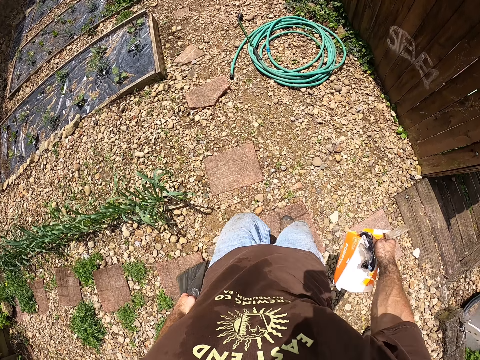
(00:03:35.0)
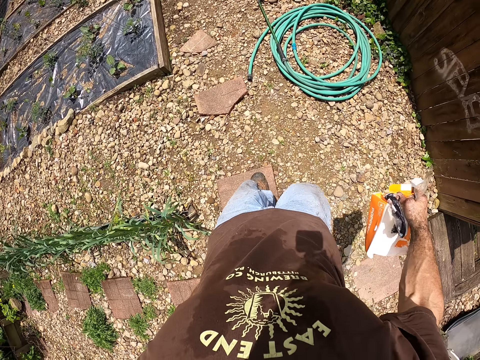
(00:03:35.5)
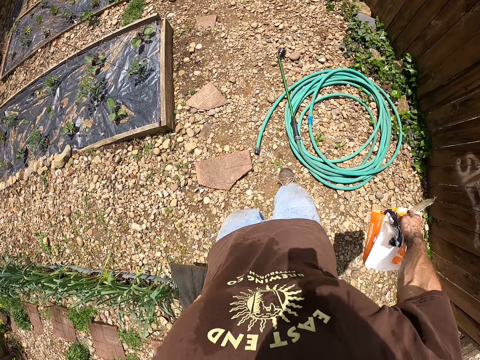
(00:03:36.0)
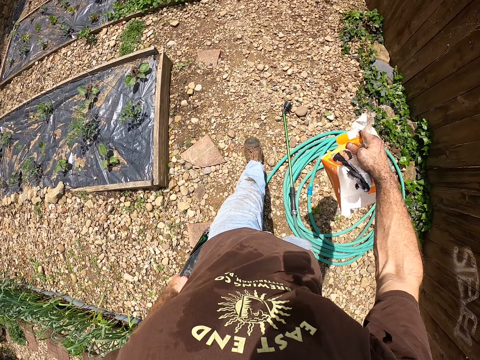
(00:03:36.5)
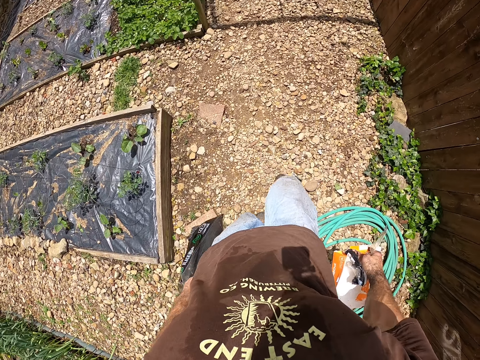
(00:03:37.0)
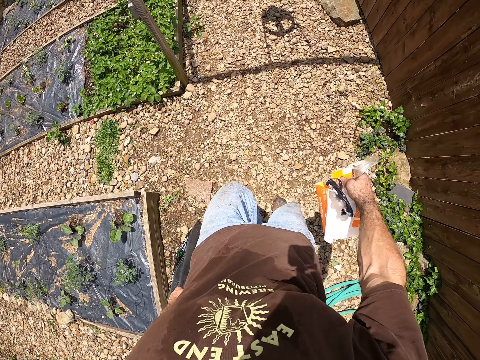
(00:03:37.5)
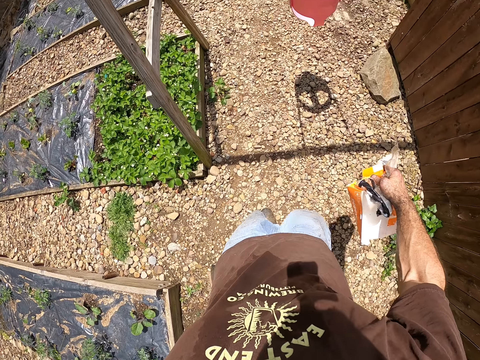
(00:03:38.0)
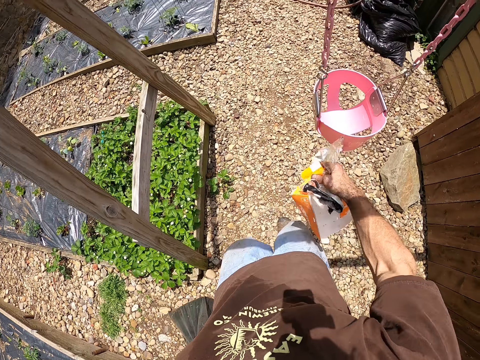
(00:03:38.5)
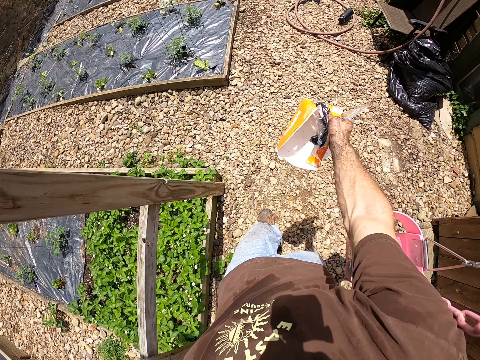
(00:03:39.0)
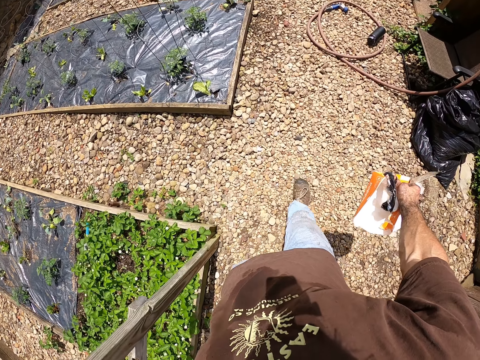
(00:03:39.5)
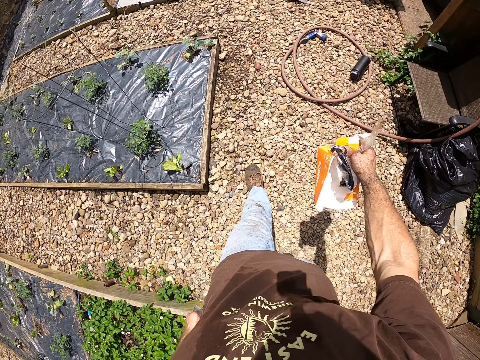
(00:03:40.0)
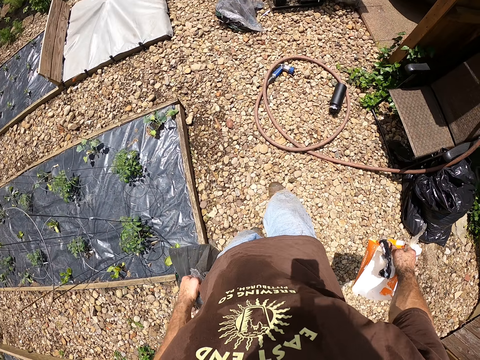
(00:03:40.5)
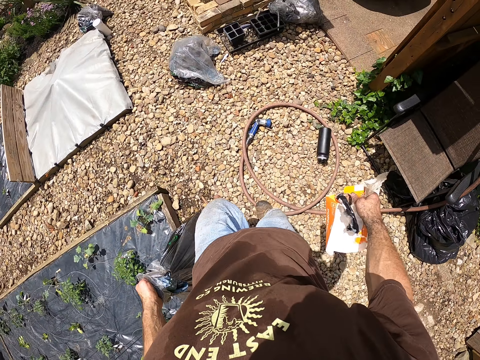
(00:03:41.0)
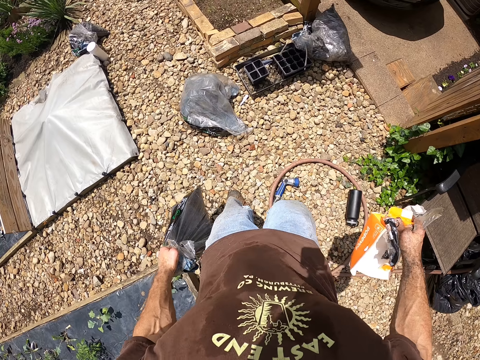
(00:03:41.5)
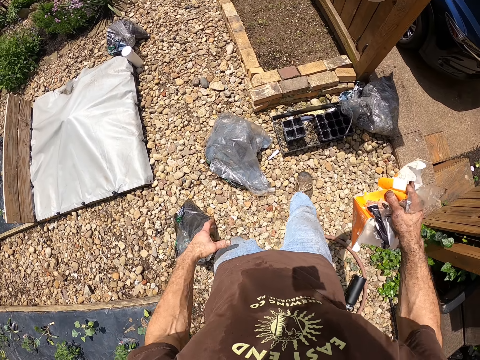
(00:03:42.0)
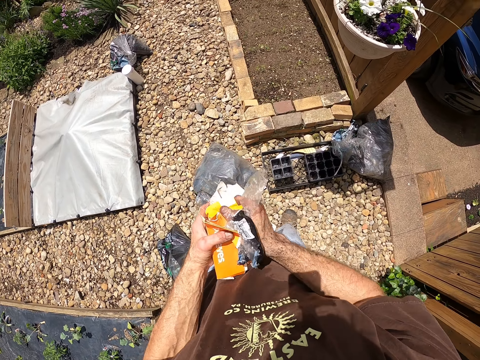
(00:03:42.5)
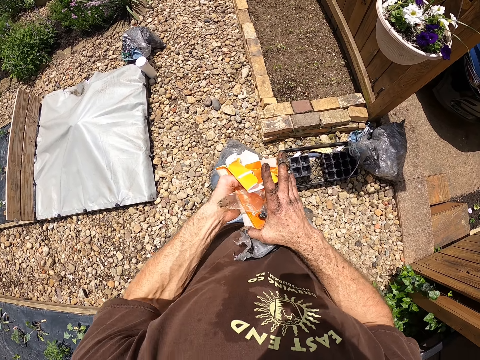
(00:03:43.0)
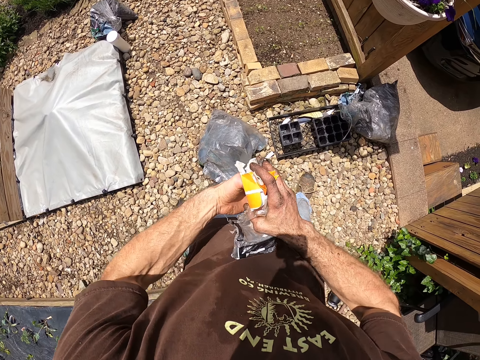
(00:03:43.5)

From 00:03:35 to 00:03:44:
The camera wearer walks in the garden. They drop the manure bag on the ground.

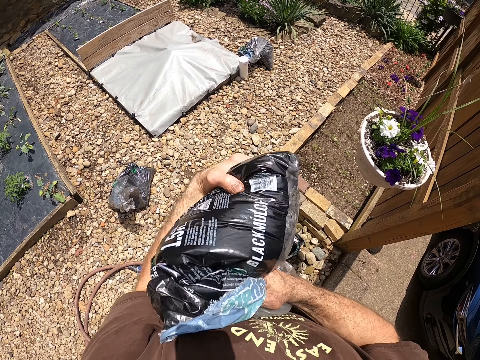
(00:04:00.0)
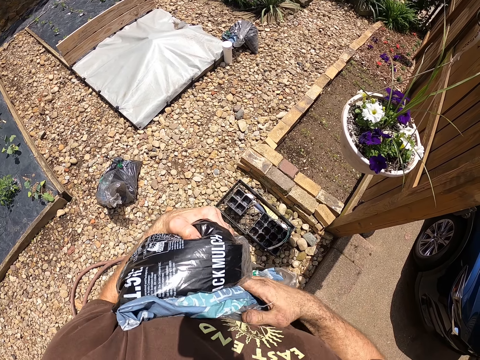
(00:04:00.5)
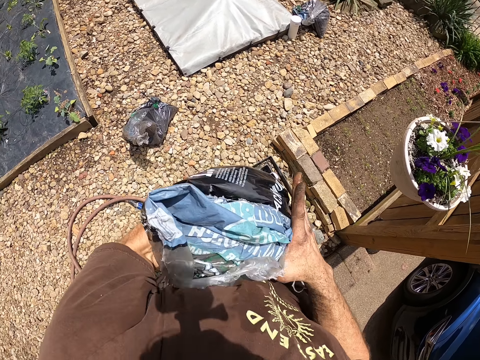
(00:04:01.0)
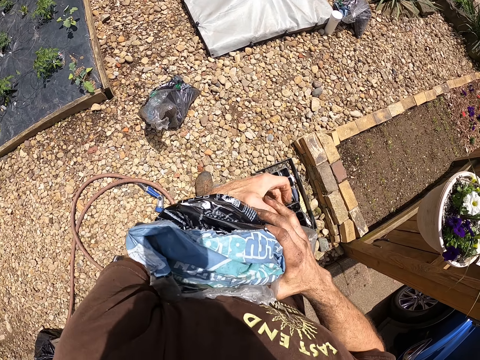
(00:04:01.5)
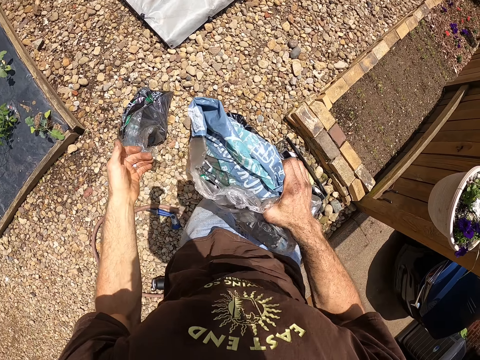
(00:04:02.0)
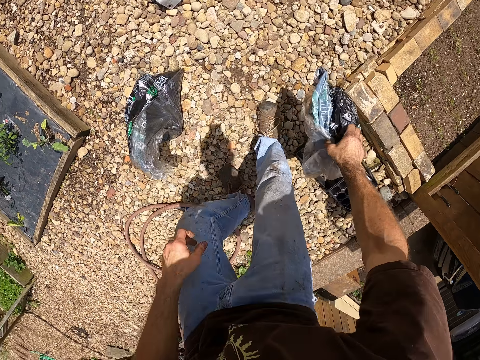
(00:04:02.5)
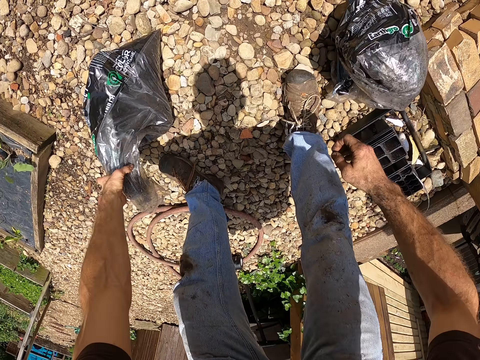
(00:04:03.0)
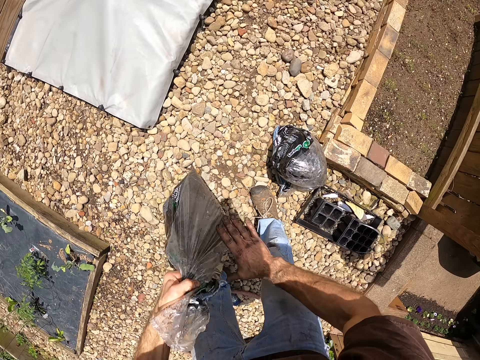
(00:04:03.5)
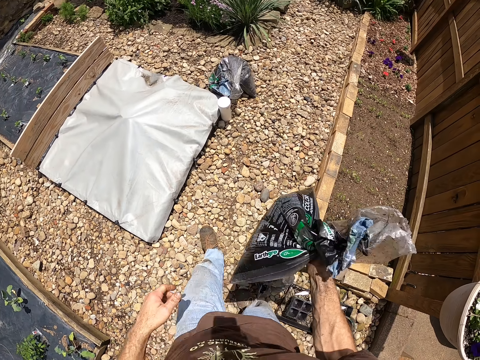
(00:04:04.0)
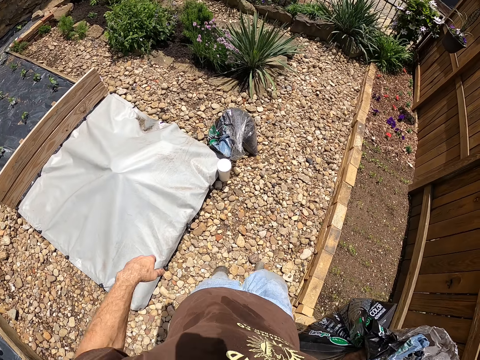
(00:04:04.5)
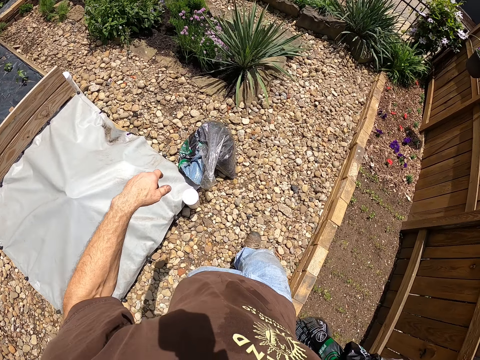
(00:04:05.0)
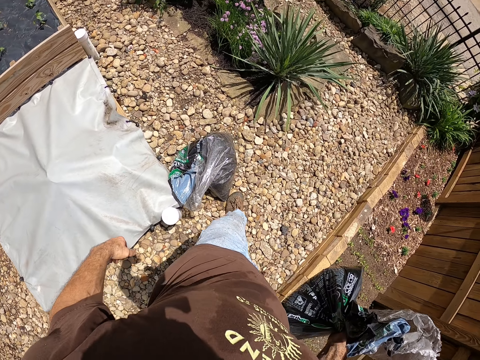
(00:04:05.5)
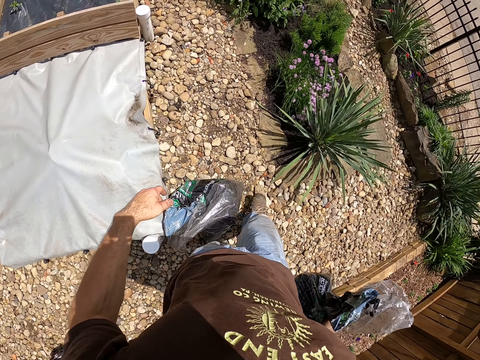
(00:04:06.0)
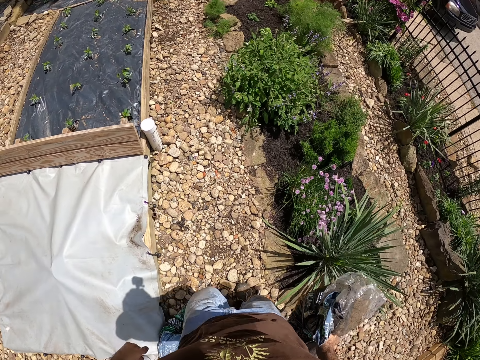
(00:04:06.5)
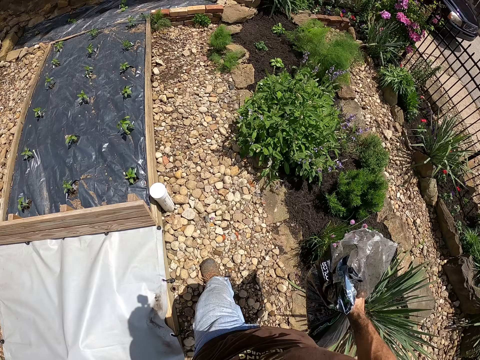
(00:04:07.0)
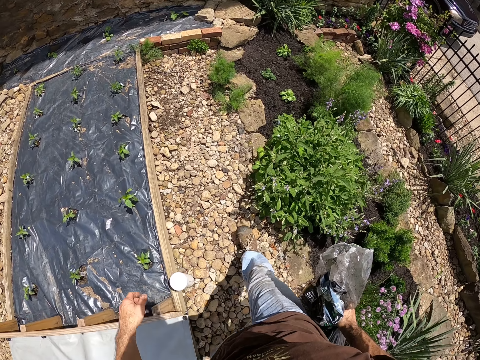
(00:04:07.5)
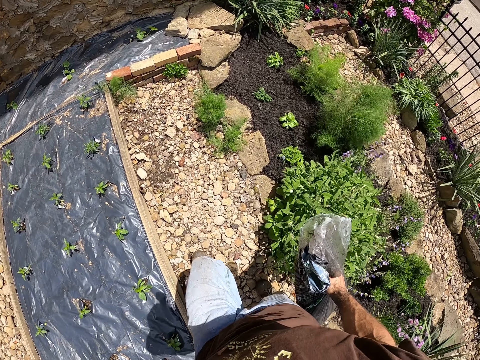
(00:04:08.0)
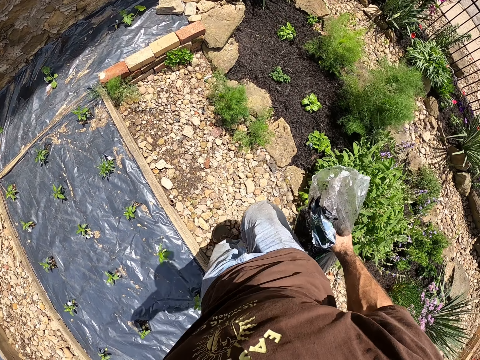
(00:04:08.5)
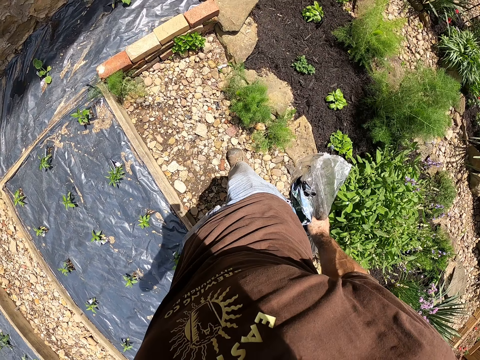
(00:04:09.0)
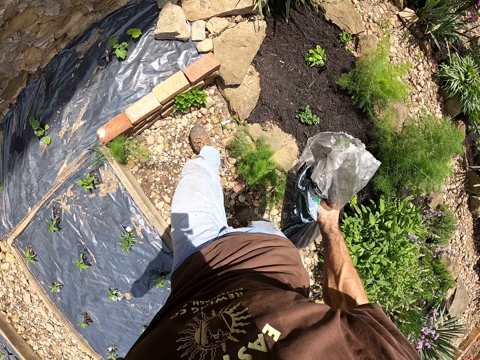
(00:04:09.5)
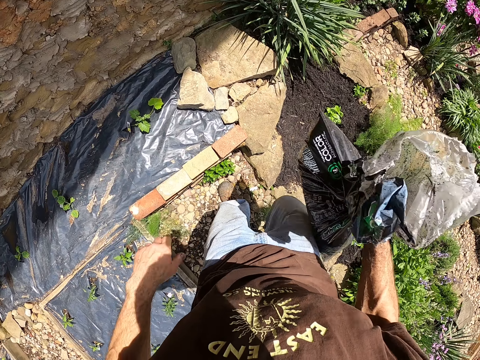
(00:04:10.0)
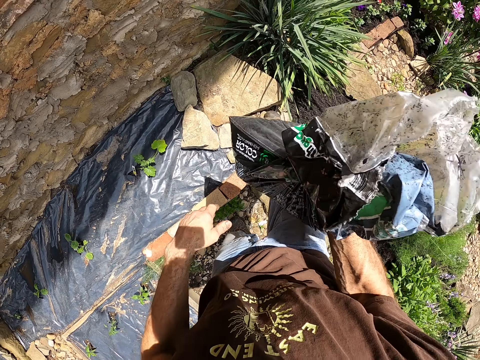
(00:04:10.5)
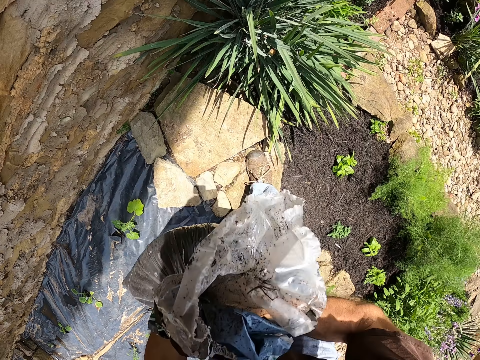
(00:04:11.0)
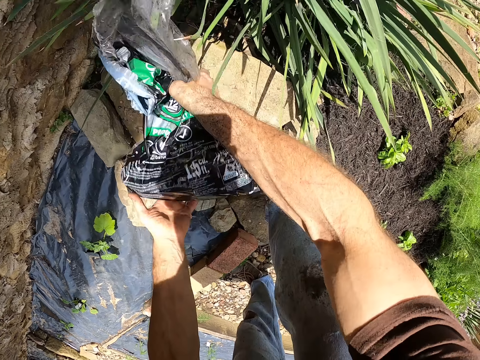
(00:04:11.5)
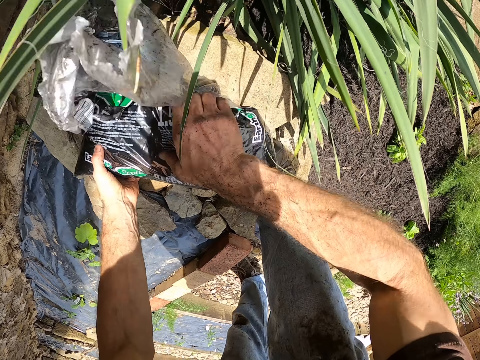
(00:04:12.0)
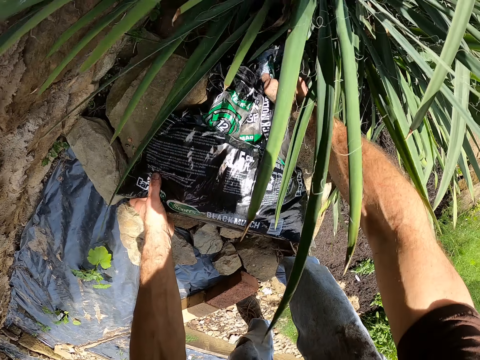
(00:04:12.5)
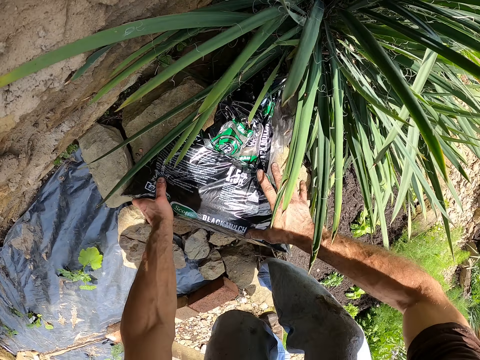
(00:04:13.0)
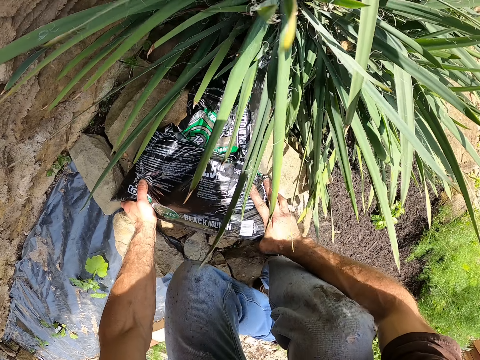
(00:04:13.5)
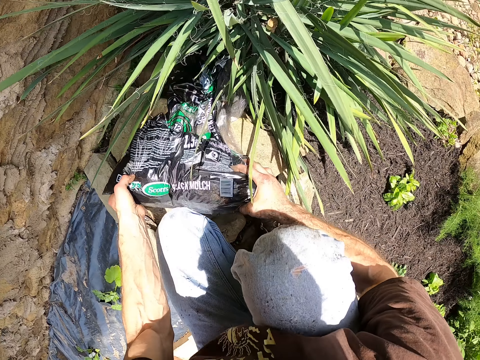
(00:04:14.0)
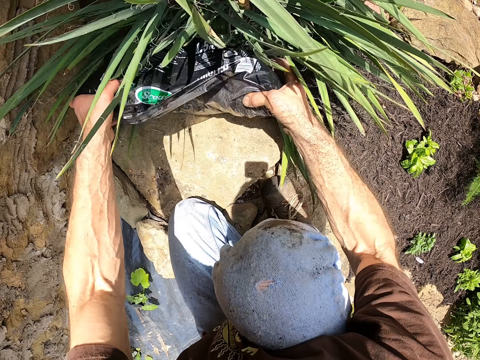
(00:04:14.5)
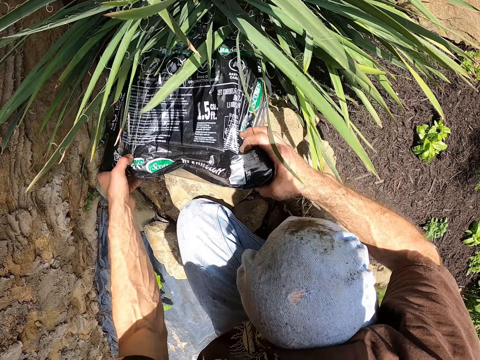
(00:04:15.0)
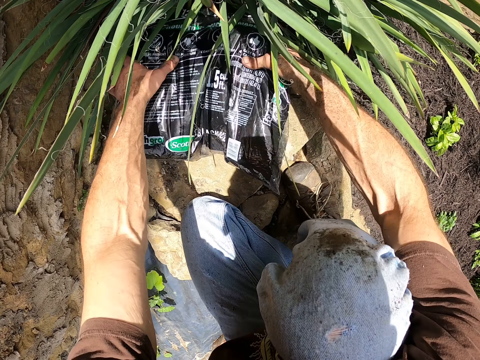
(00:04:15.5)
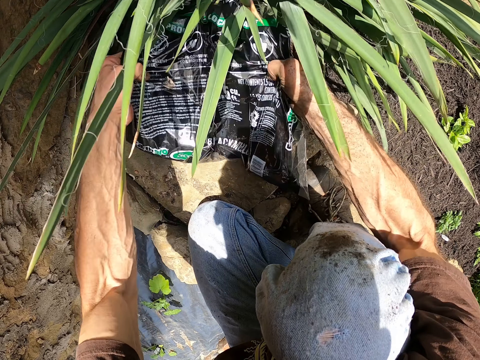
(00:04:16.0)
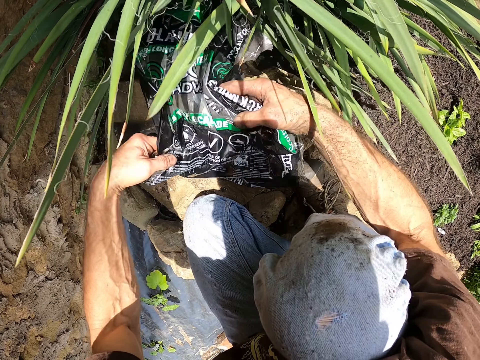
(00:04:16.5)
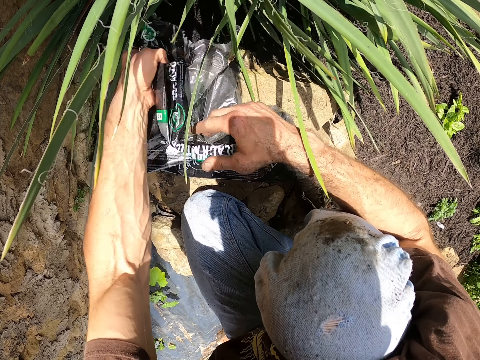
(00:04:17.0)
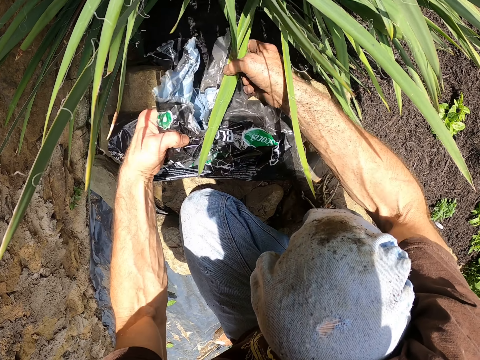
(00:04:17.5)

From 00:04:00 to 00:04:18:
The camera wearer folds the bigger trash bag. They drop the trash bag on the ground. They pick up the bag of fertilizer from the ground. They walk in the garden. They drop the bag on the ground. They bend down. They pour the fertilizer on the ground.
